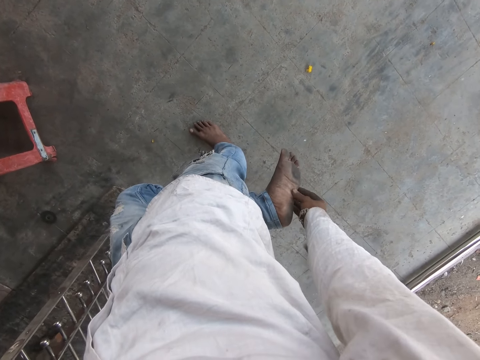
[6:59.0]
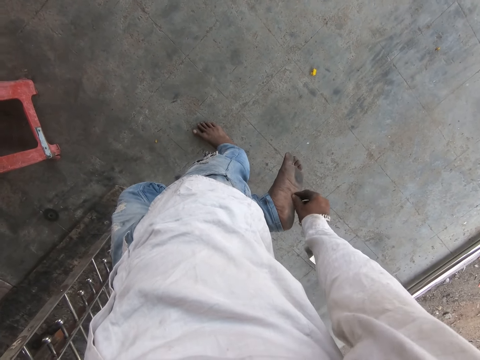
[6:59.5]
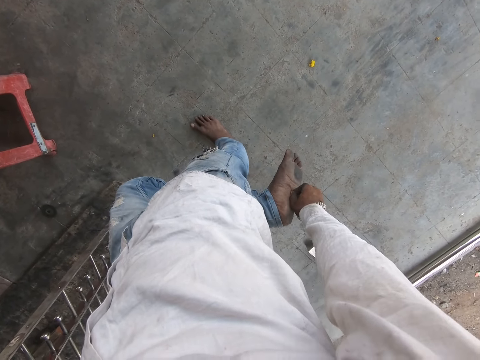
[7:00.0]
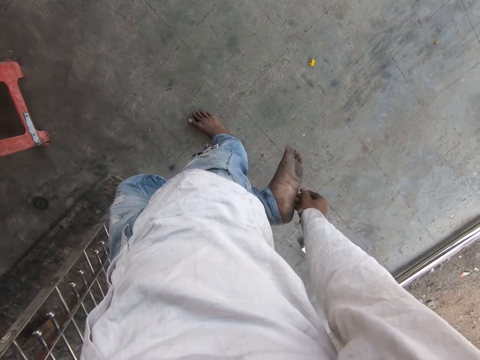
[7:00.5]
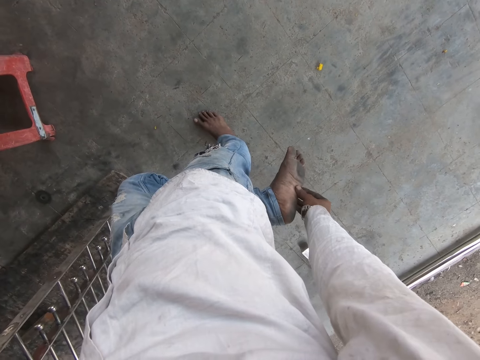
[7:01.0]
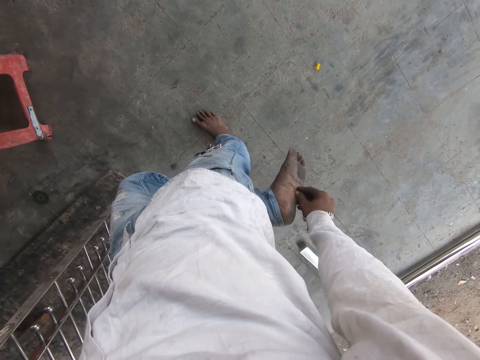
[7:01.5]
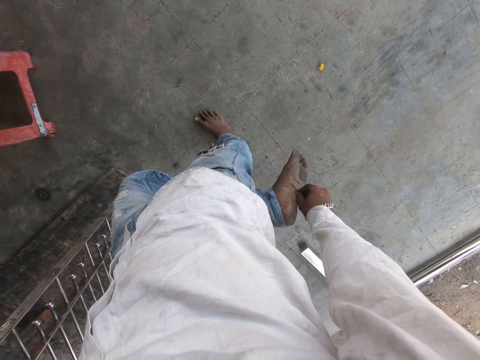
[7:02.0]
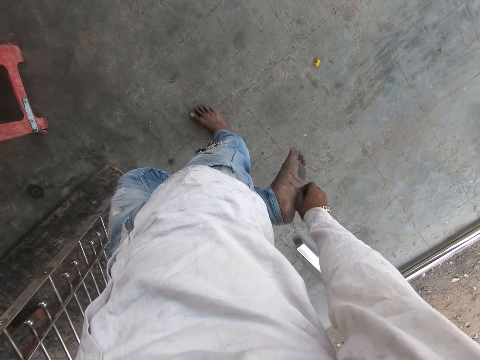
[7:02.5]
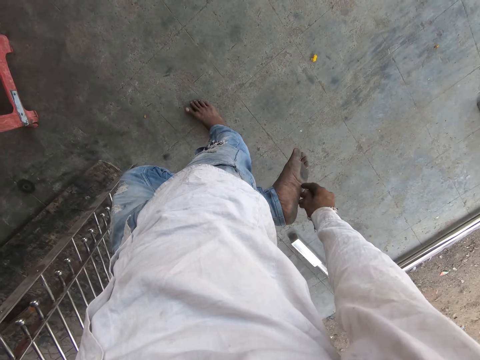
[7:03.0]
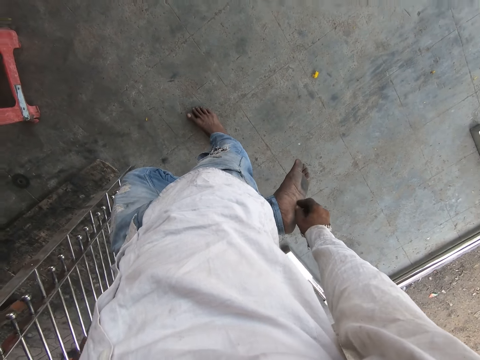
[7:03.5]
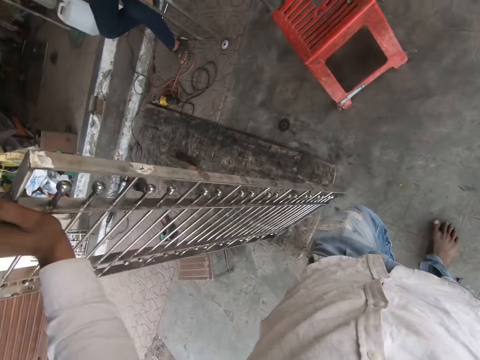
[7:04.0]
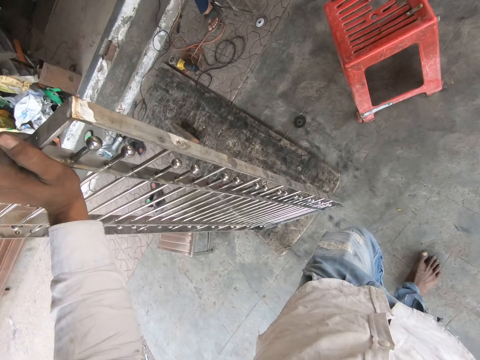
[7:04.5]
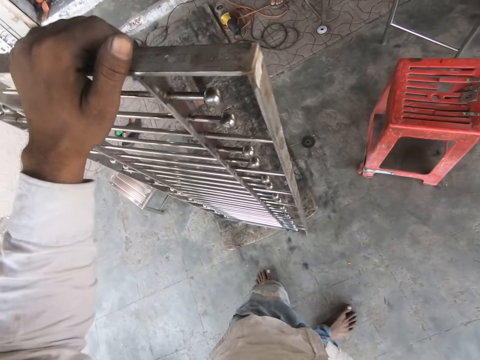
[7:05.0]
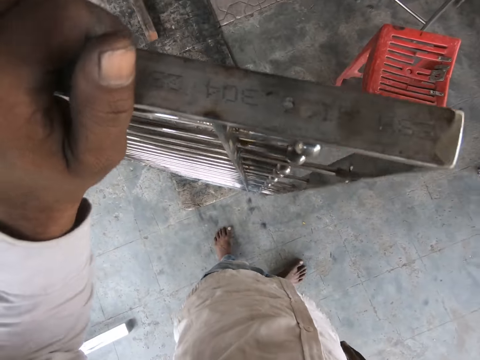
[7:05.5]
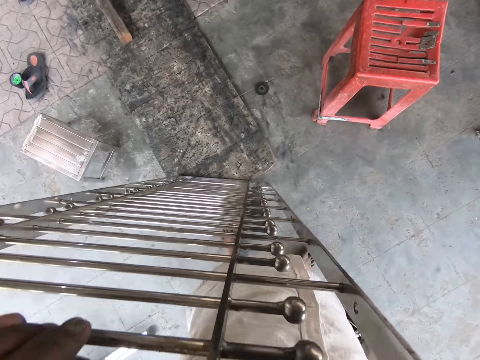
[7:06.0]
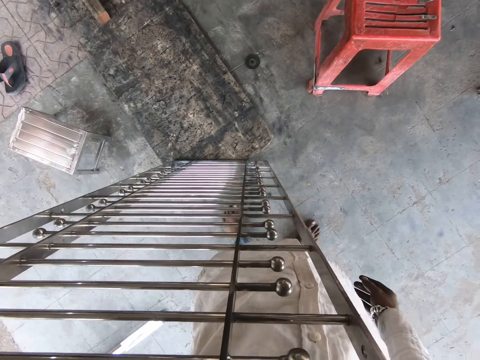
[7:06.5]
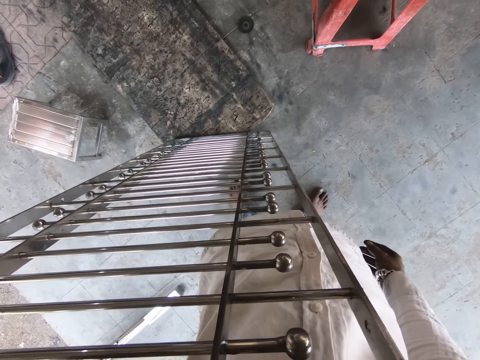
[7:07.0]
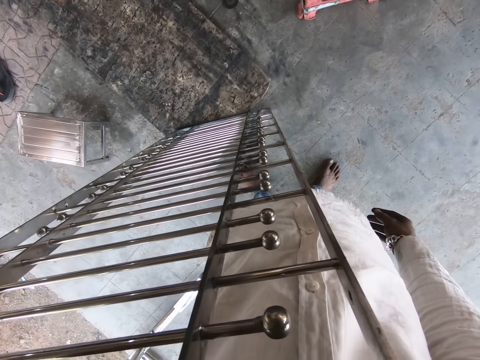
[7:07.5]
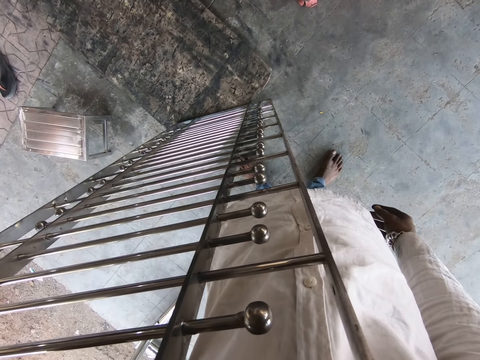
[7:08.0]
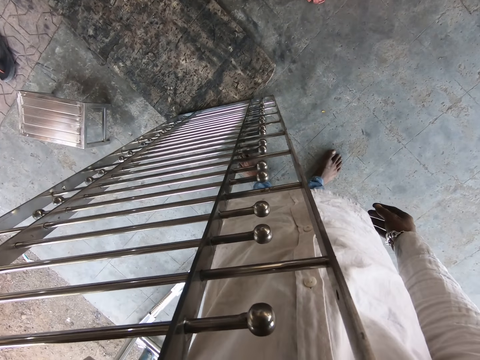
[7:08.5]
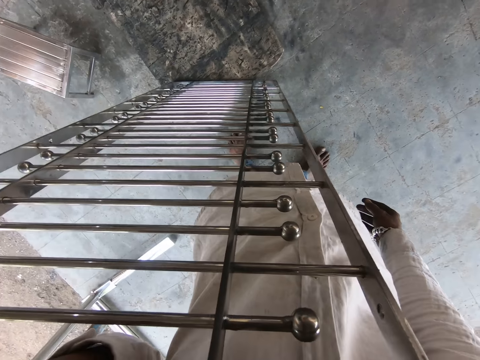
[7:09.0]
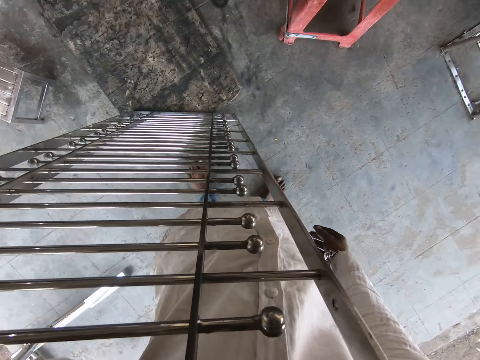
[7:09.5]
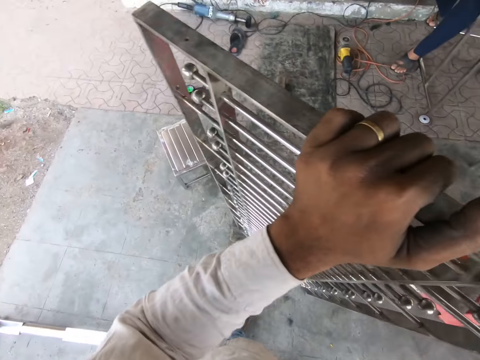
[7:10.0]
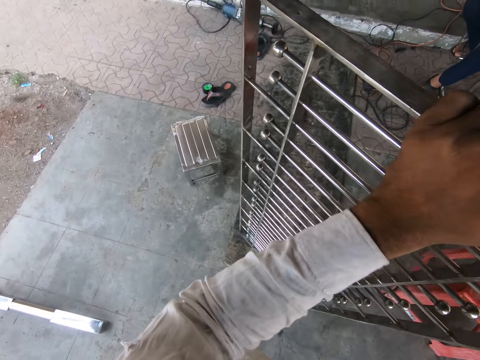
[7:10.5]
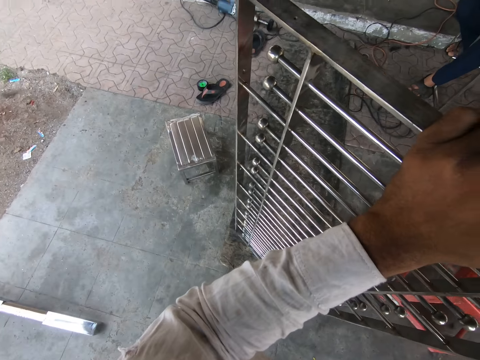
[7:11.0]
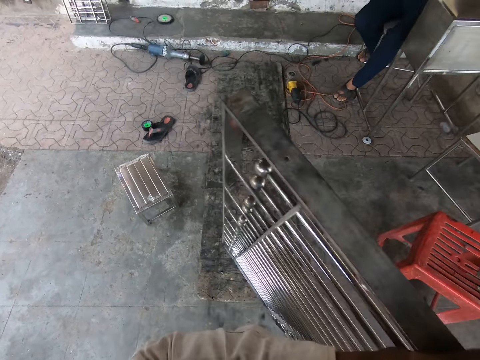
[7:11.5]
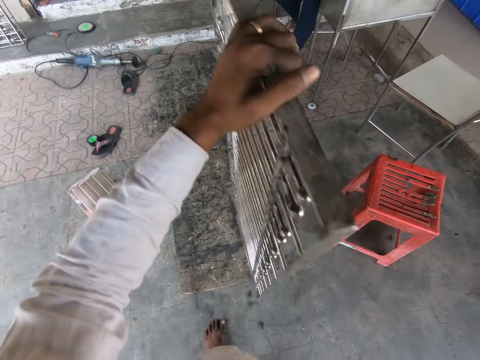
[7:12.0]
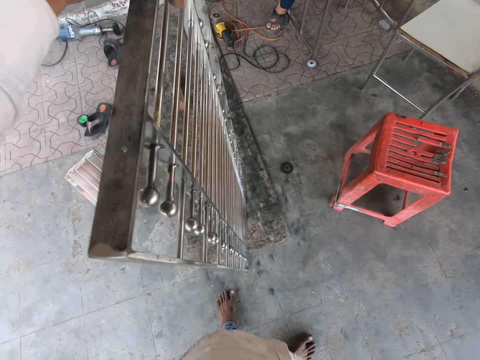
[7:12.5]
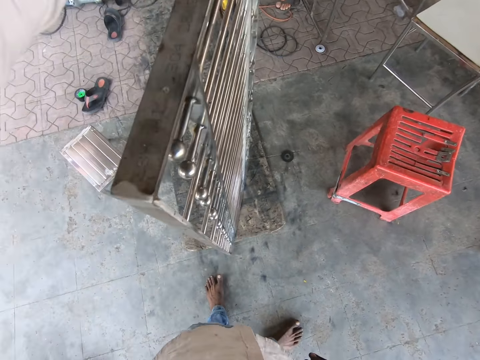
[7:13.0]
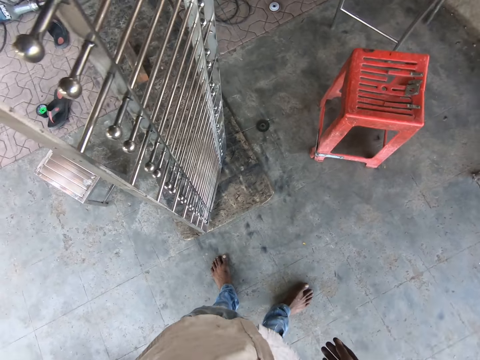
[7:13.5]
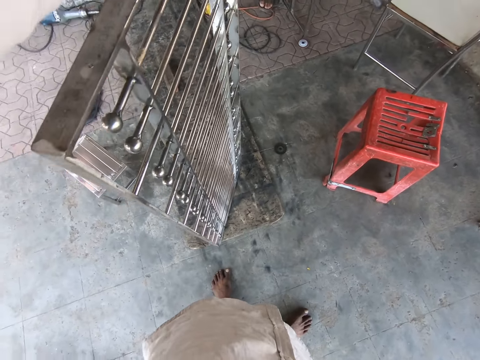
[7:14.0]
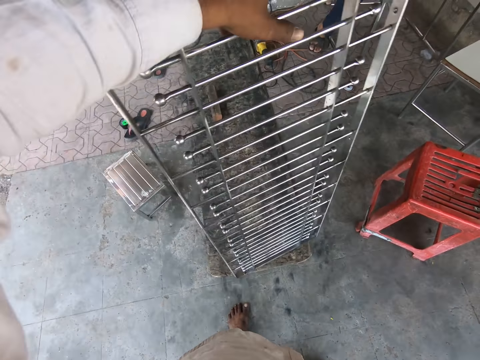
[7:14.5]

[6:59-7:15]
The camera wearer rubs the leg. He presses the leg. He rubs the leg. He presses the leg. He rubs the leg. He puts the leg down. He pulls the metal. He pushes the metal. He turns the metal. He moves the burglarproof on the wooden platform with his left hand.

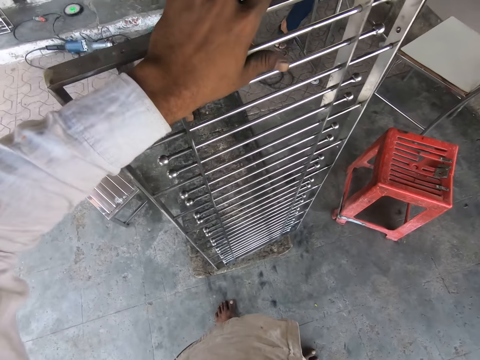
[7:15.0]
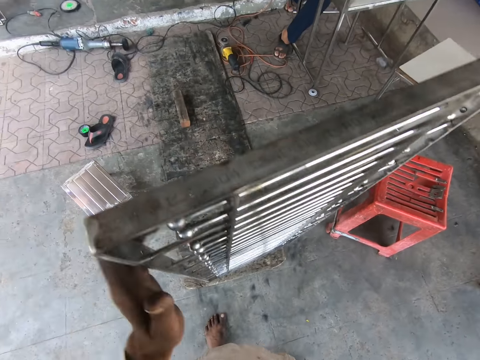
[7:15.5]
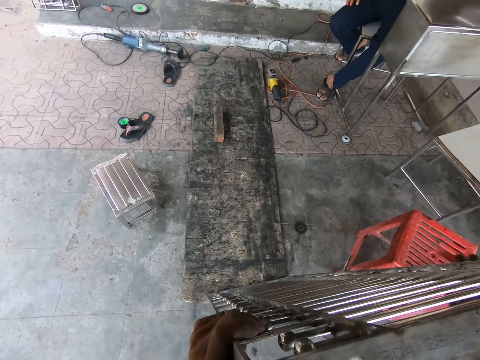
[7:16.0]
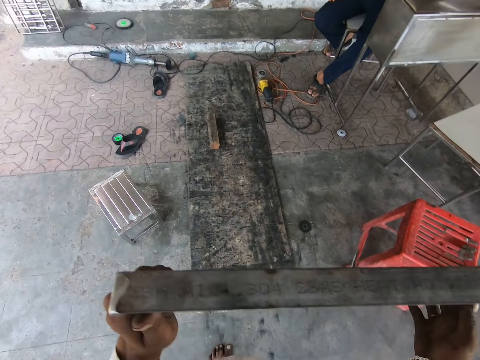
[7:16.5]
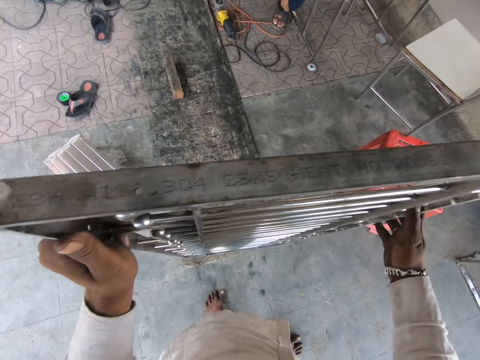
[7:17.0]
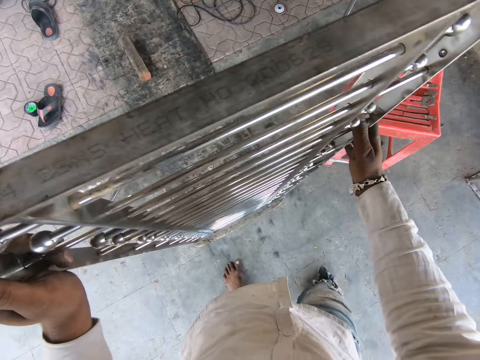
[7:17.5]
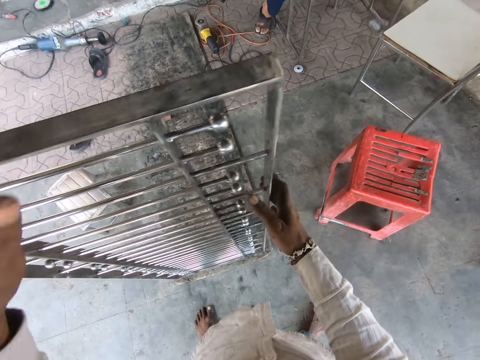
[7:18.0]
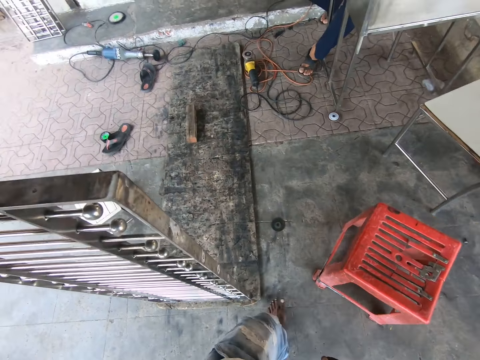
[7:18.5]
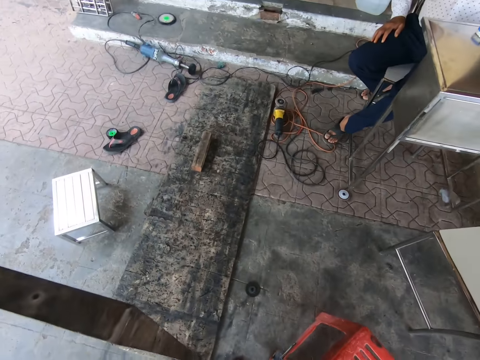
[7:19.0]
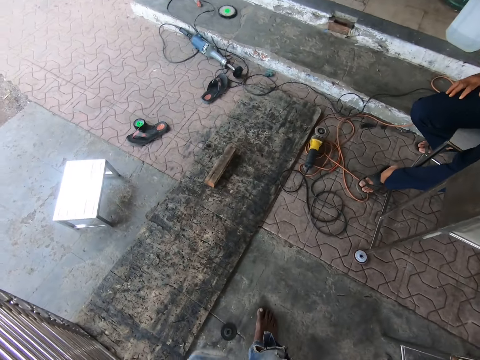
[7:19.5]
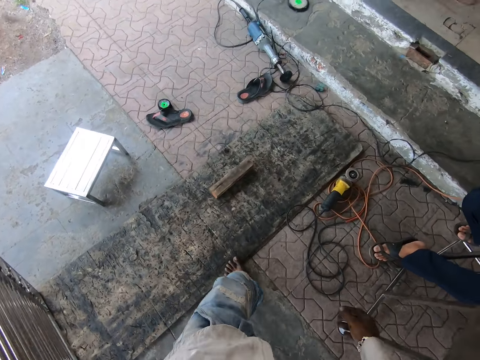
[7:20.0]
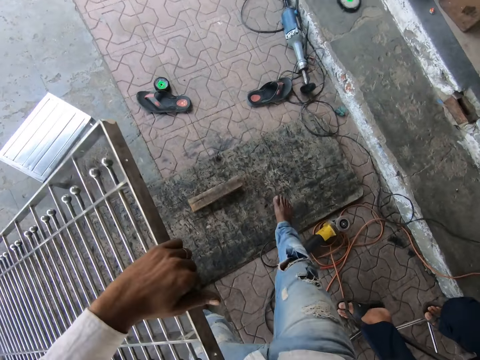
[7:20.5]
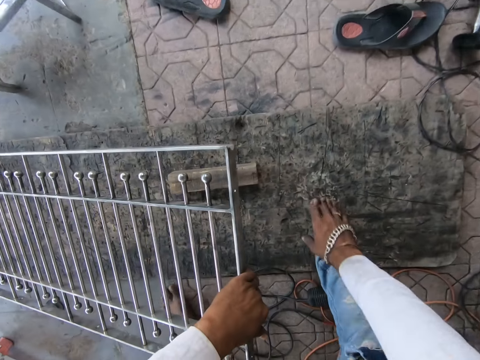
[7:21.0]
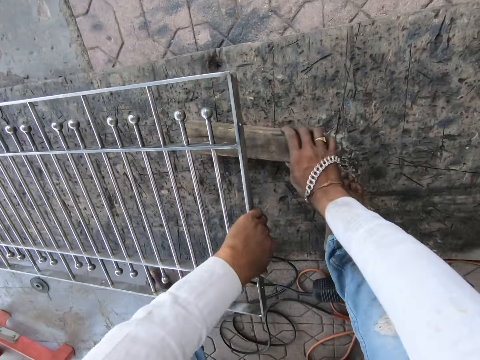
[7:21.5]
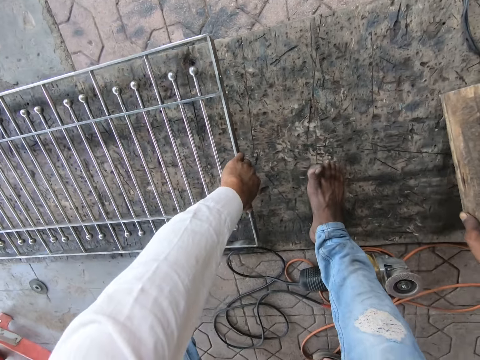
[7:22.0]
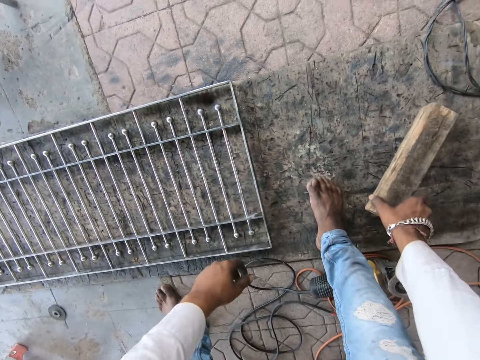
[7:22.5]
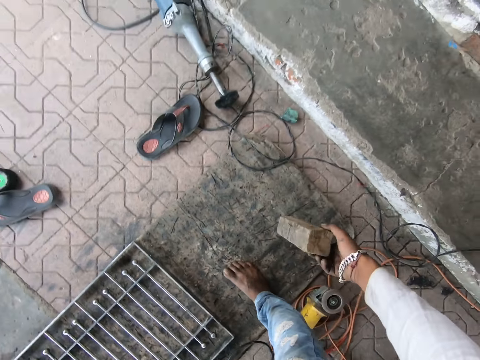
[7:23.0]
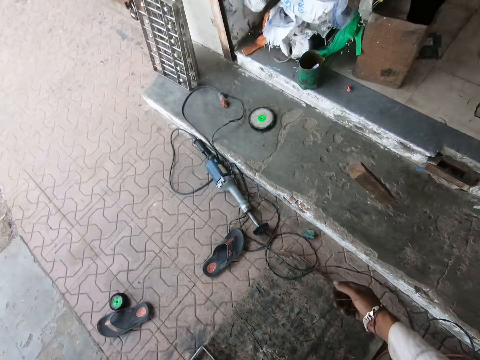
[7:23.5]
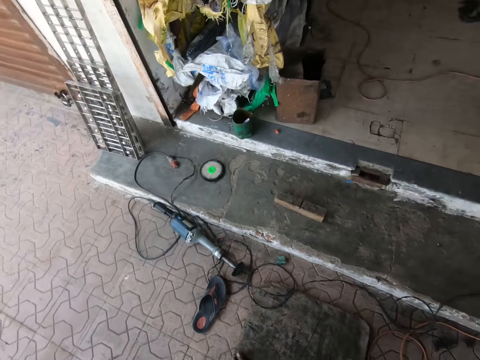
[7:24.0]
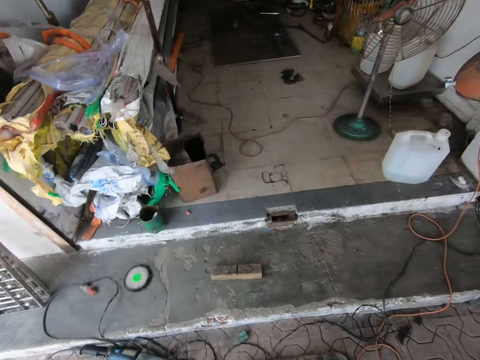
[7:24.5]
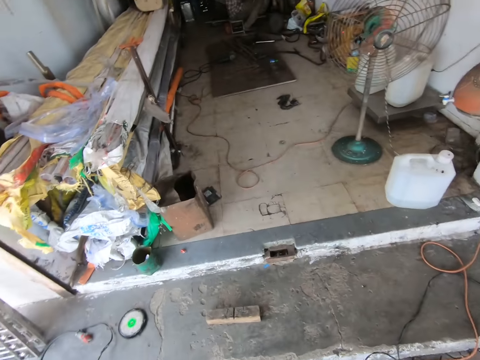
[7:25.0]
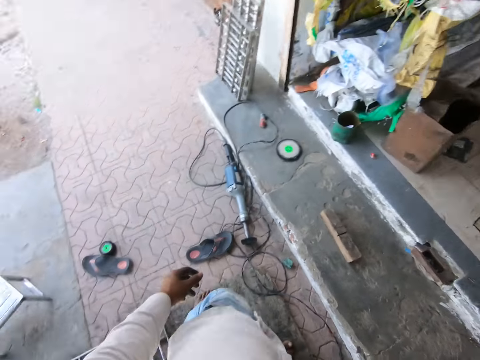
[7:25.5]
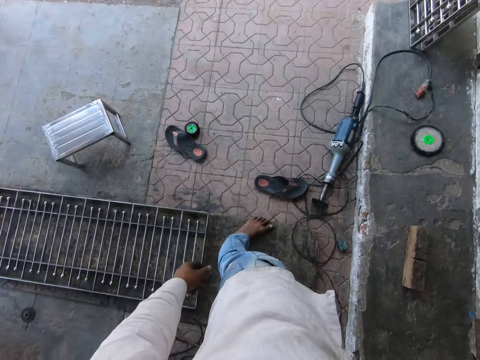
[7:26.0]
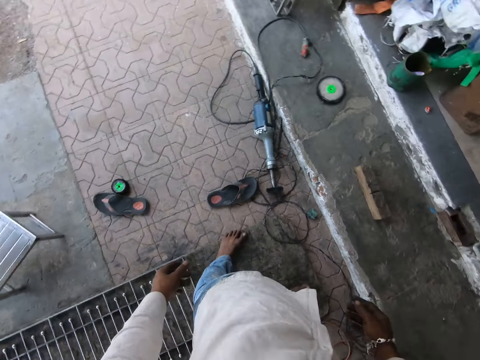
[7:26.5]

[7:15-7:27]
The camera wearer holds the burglarproof on the wooden platform with his hands. He holds the burglarproof on the wooden platform with his left hand. He walks. He picks a wooden plank from the wooden platform with his right hand. He pulls wood. He drops the burglarproof in his left hand on the wooden platform. He picks the wooden plank on the wooden platform with his right hand. He drops the wooden plank in his right hand on the ground.
